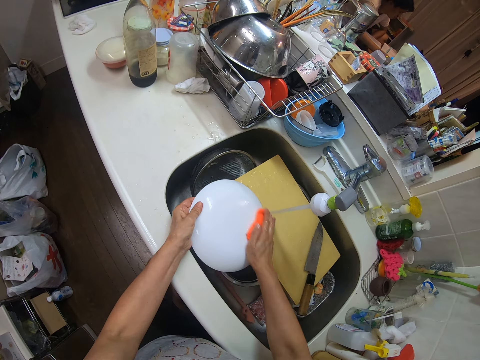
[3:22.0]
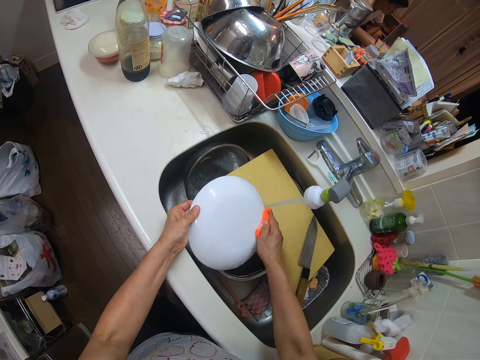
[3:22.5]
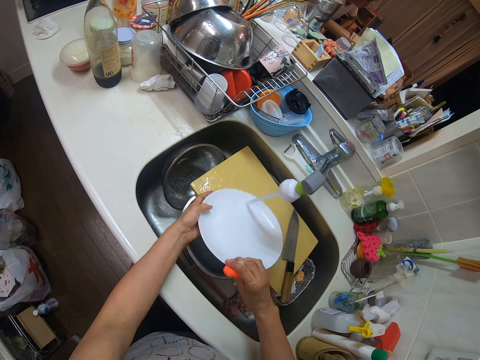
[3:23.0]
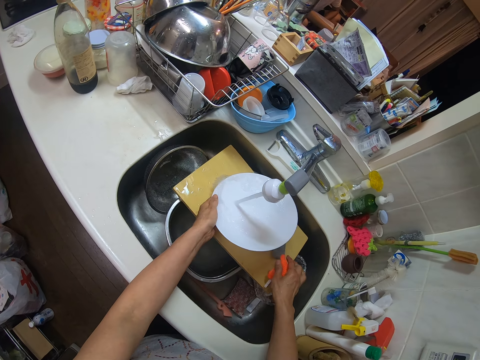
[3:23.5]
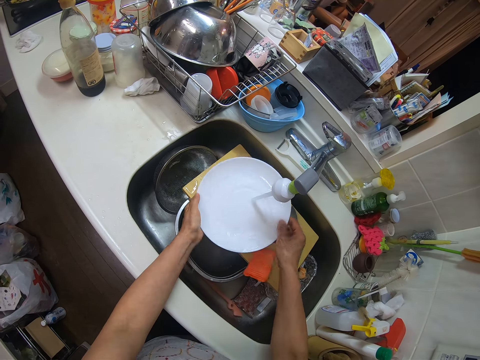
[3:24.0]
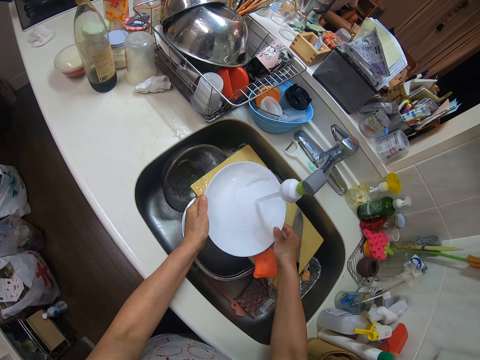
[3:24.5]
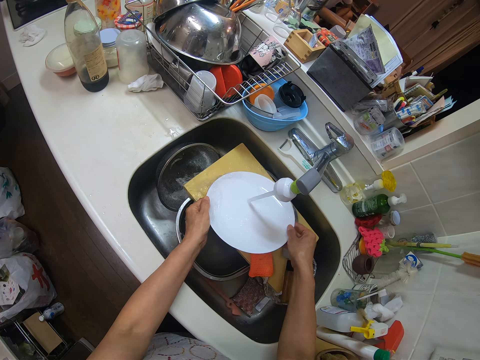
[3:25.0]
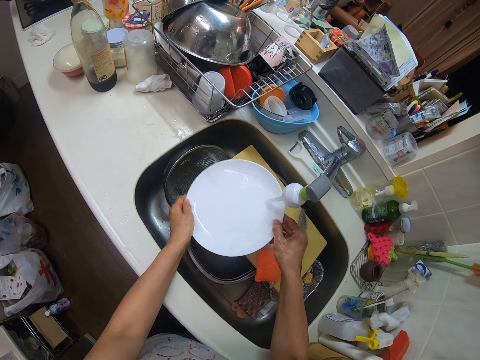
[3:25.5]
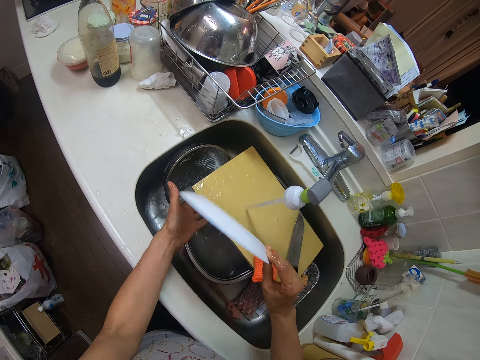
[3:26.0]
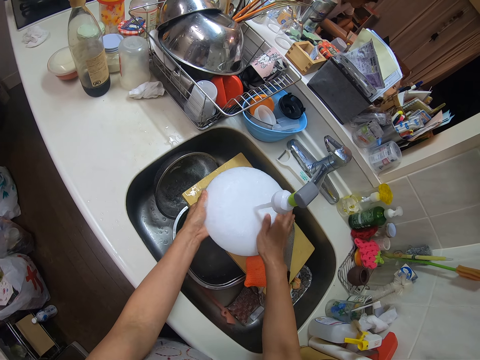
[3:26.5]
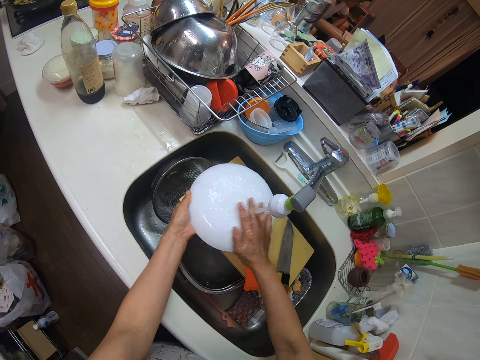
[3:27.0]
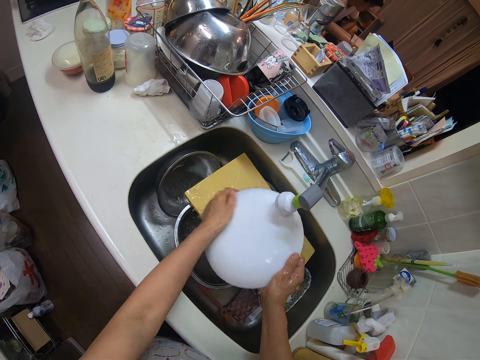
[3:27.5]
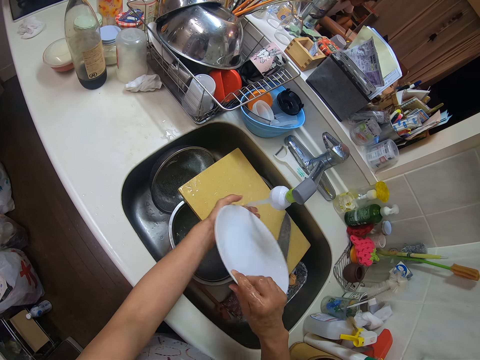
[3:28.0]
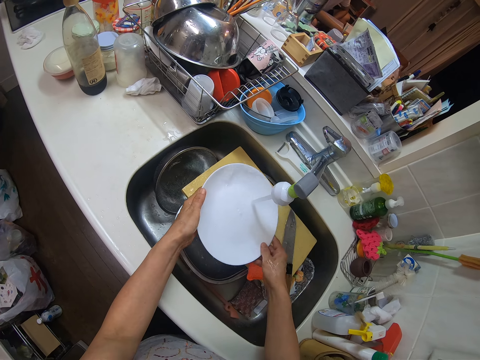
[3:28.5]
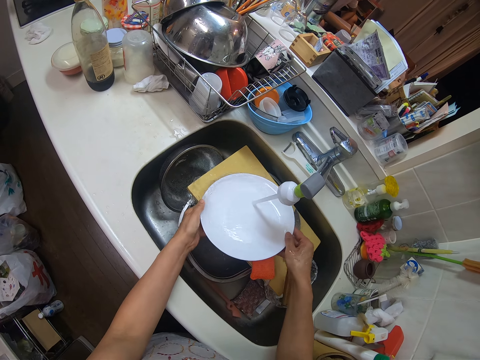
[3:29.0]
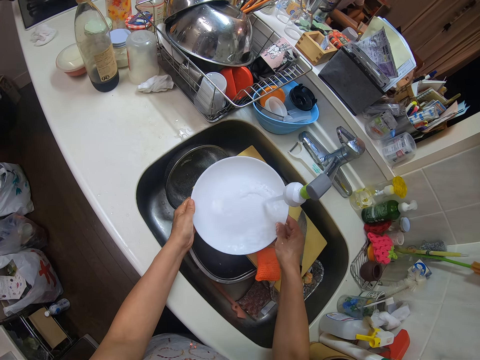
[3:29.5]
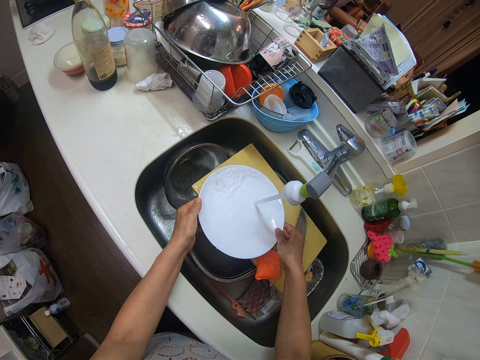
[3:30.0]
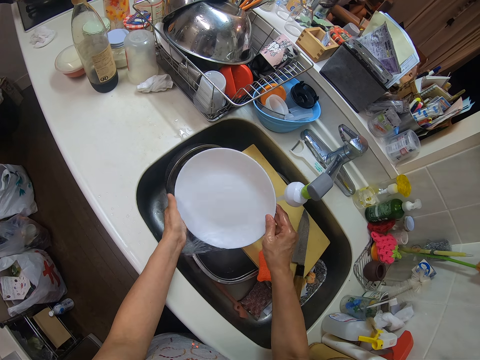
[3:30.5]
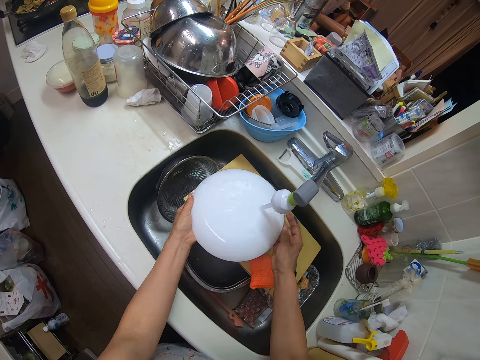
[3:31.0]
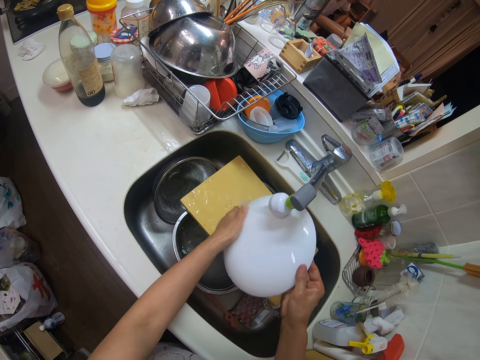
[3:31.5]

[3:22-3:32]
The camera wearer drops the sponge on a chopping board in the sink. They continue washing the plate.

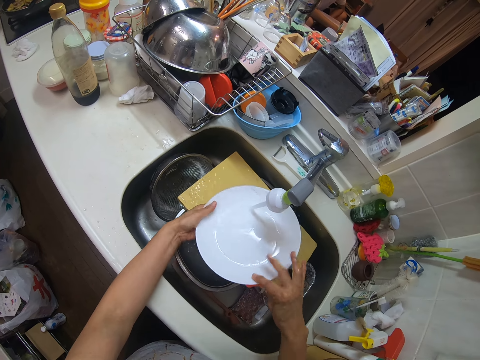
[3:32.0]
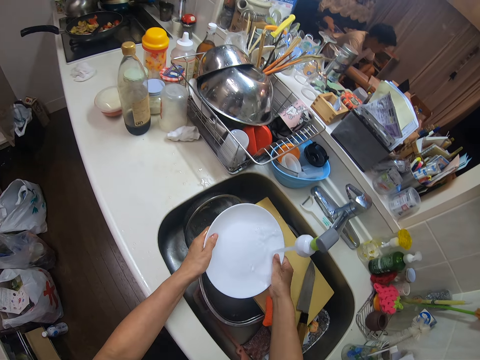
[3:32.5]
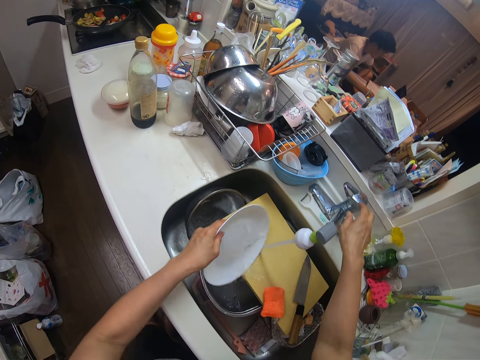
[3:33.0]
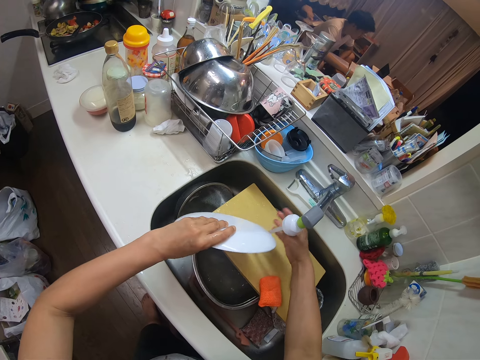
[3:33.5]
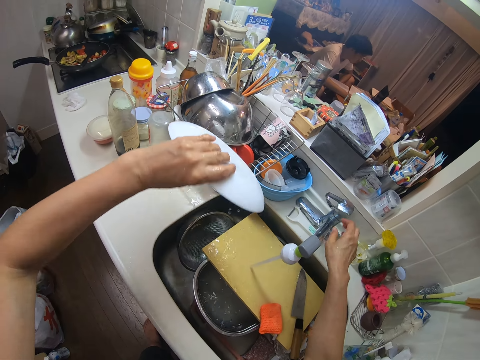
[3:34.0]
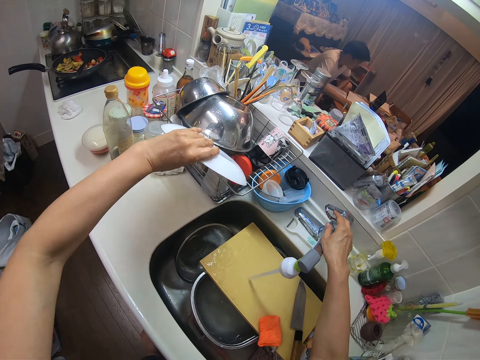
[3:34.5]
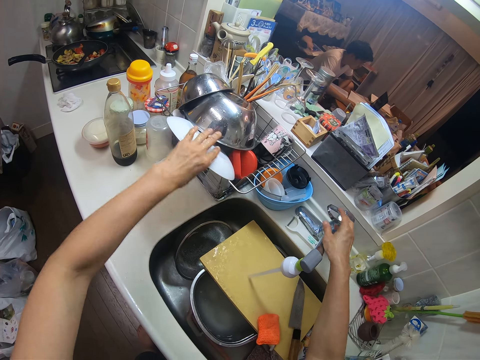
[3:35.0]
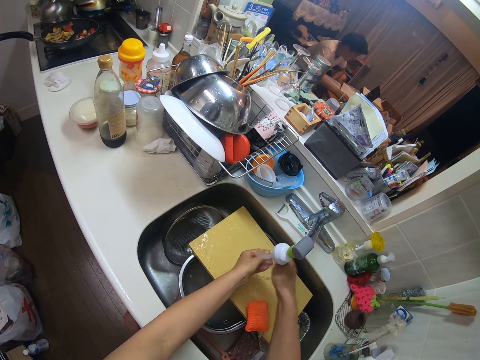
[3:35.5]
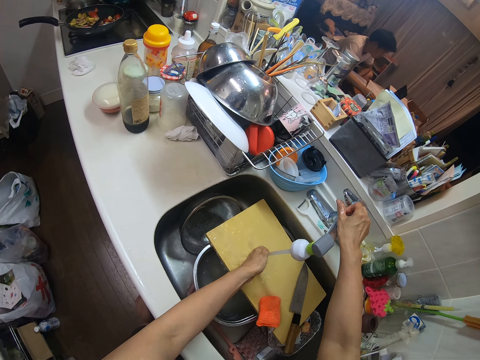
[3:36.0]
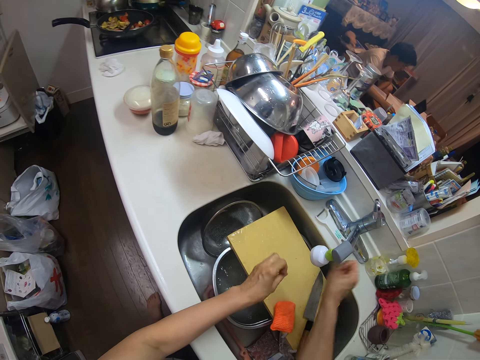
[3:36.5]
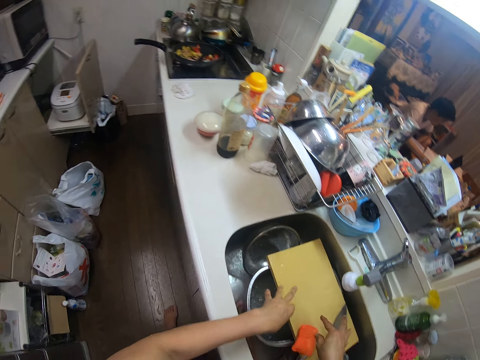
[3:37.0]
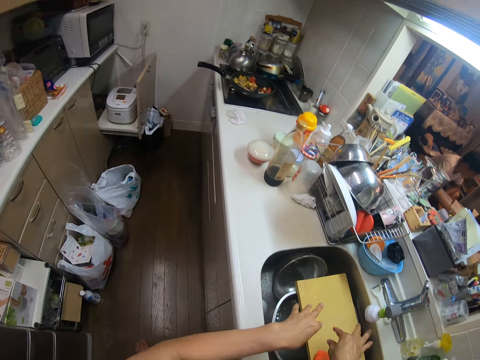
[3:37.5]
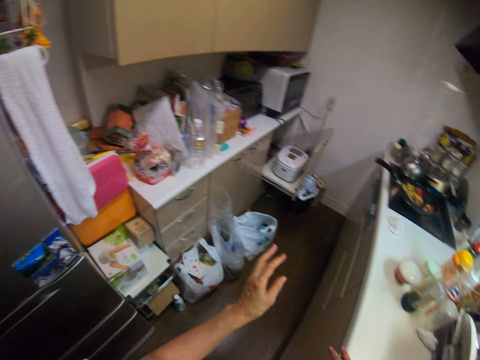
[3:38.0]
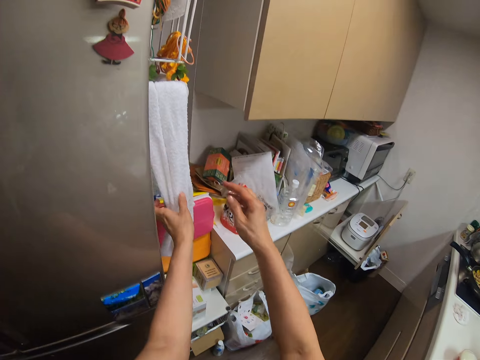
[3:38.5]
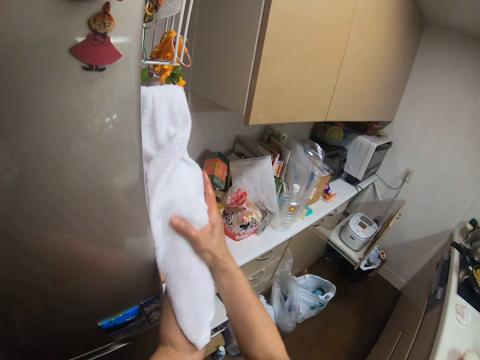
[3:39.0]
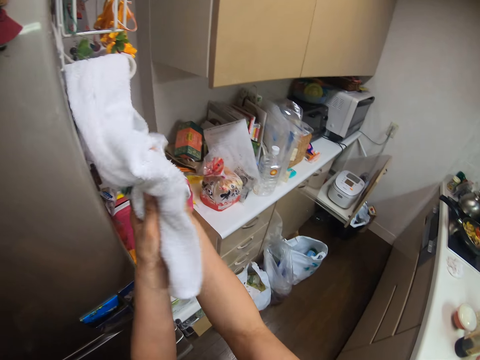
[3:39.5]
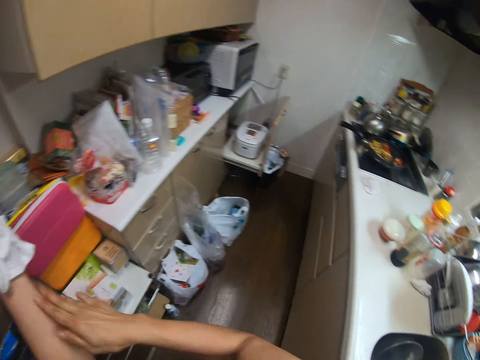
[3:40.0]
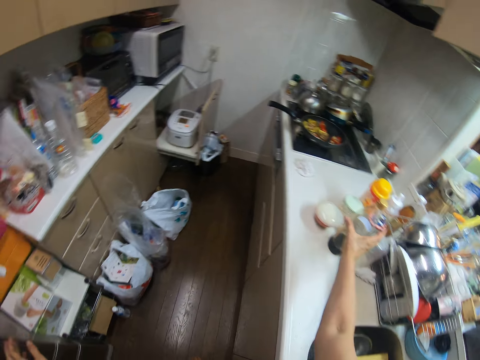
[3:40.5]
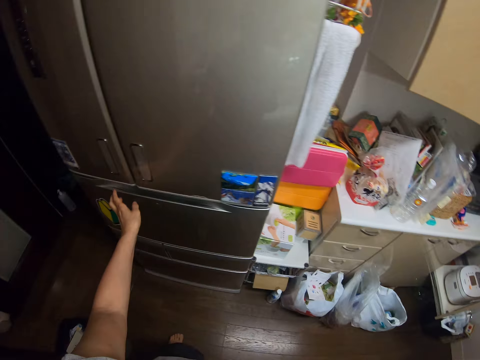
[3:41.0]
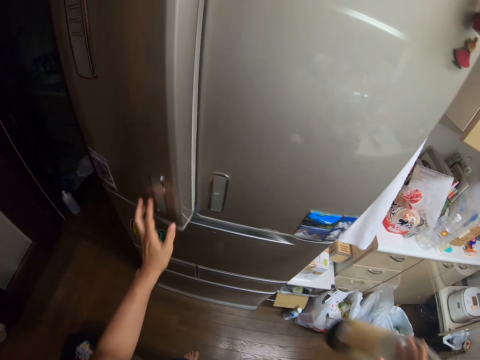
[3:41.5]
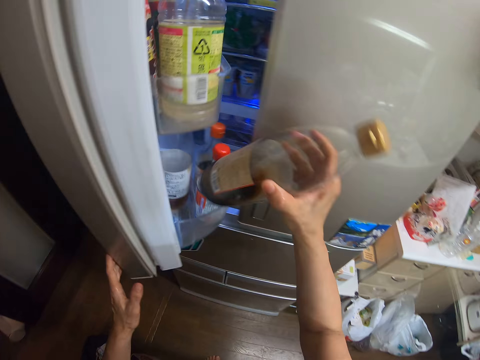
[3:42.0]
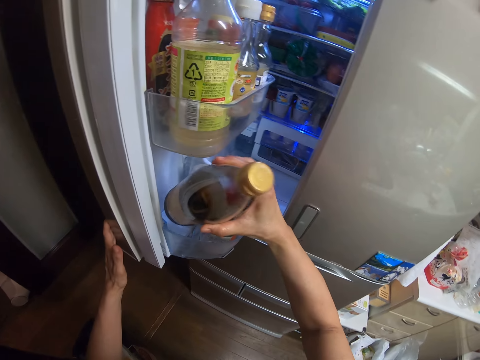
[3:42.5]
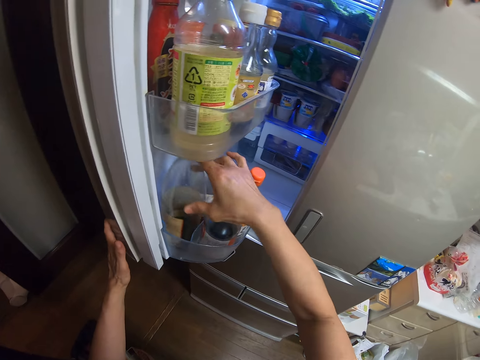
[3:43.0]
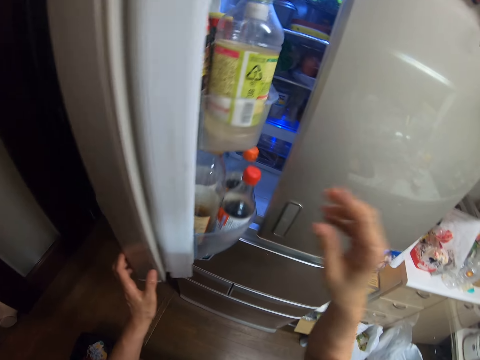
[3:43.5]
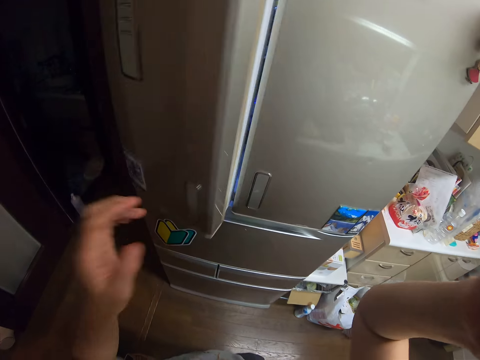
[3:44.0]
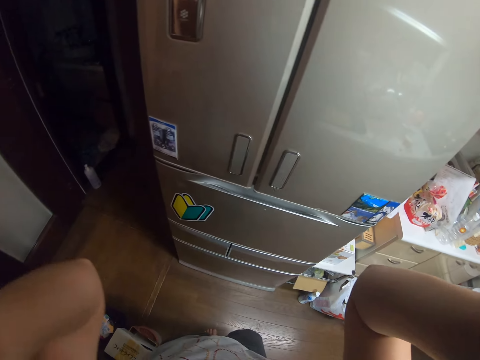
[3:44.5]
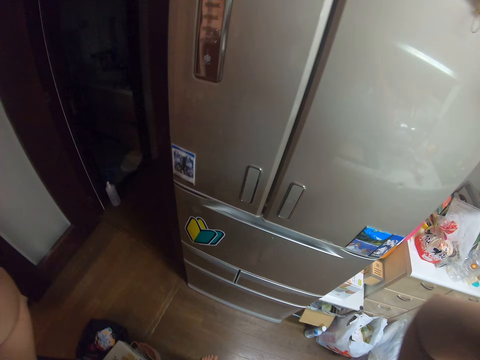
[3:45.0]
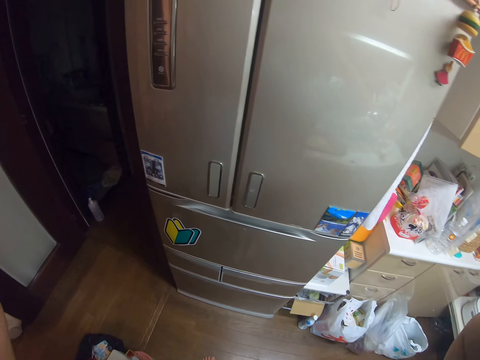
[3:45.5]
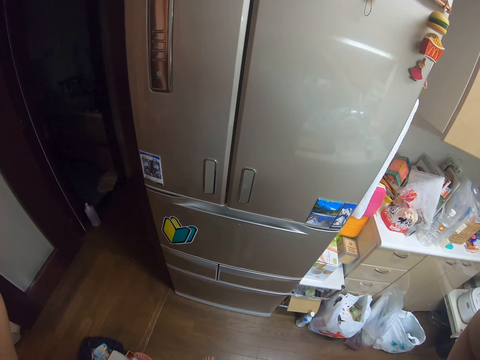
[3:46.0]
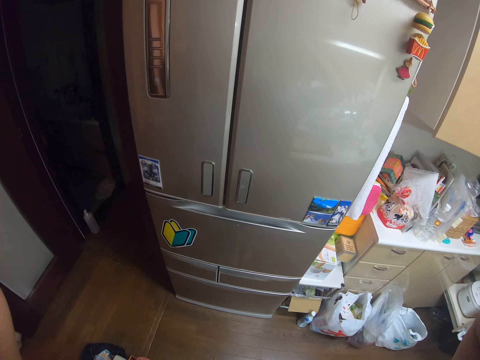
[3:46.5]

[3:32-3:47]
The camera wearer drops the plate in the plate drainer with his left hand. He rinses both hands. He closes the tap with his right hand. He dries his hands with a napkin. He picks up a bottle from the slab with his right hand. He opens the fridge with his left hand. He places the bottle in the fridge. He closes the fridge with his left hand and raises both hands.
